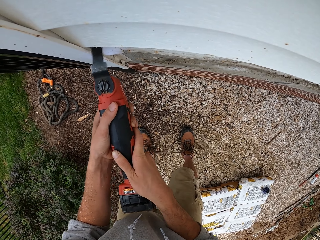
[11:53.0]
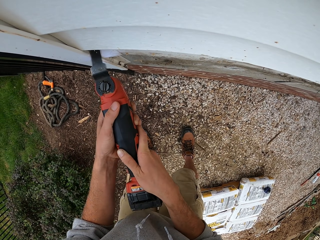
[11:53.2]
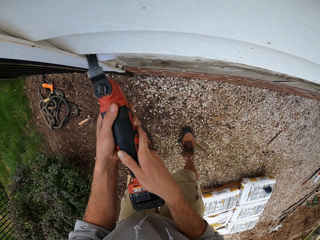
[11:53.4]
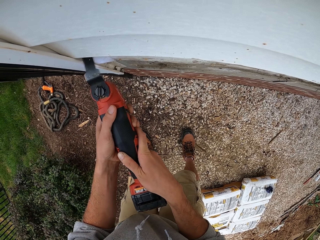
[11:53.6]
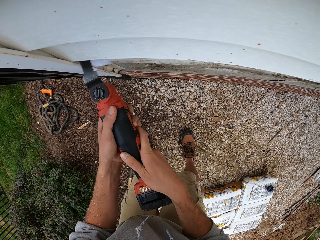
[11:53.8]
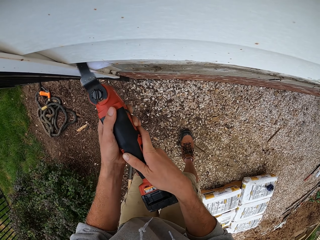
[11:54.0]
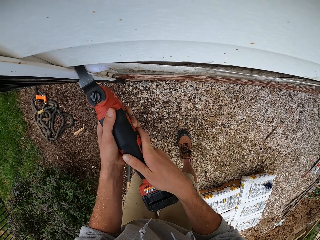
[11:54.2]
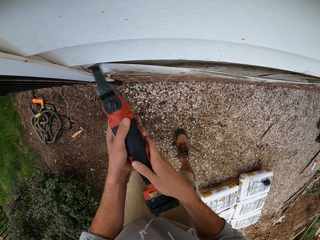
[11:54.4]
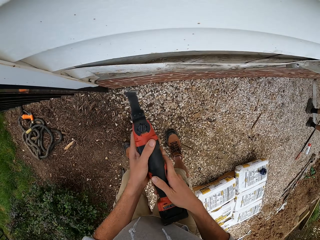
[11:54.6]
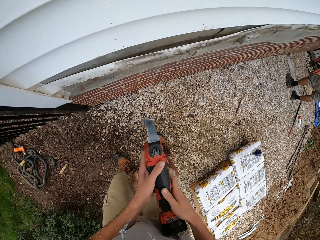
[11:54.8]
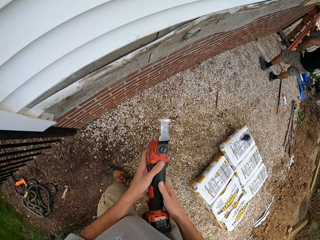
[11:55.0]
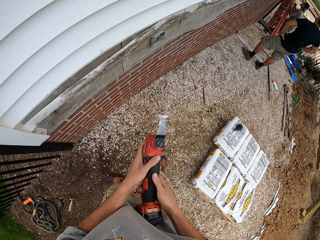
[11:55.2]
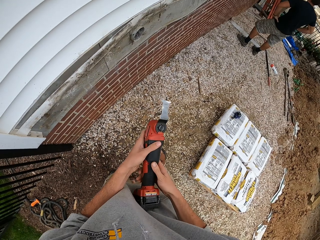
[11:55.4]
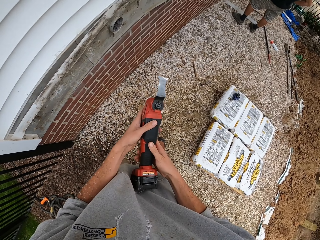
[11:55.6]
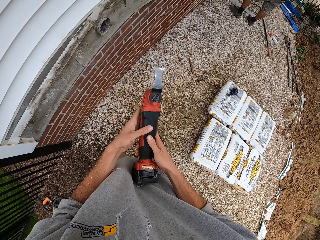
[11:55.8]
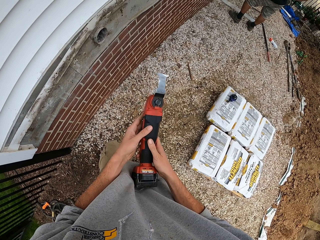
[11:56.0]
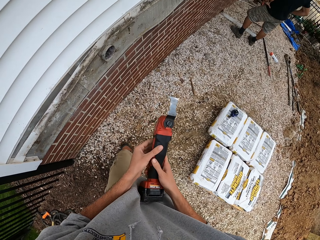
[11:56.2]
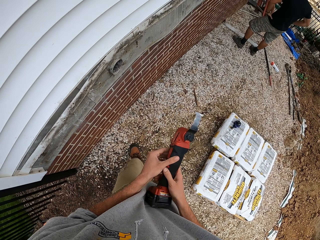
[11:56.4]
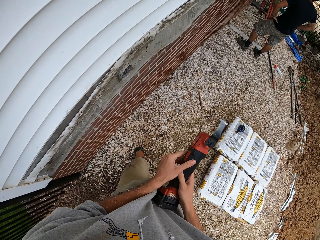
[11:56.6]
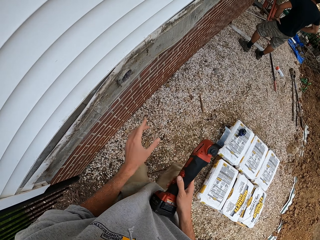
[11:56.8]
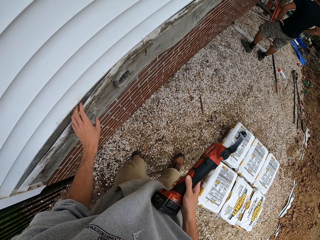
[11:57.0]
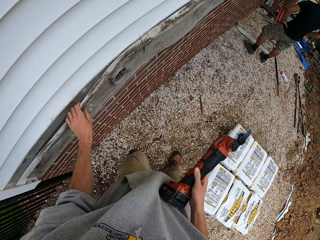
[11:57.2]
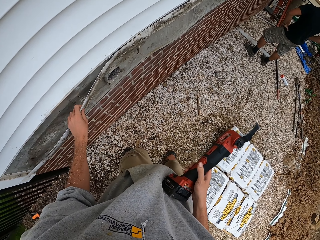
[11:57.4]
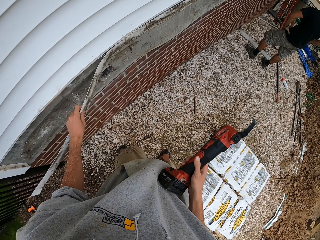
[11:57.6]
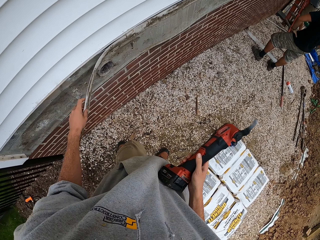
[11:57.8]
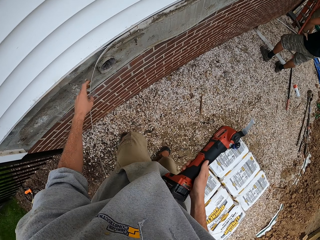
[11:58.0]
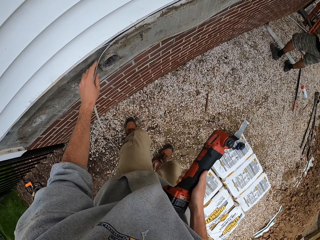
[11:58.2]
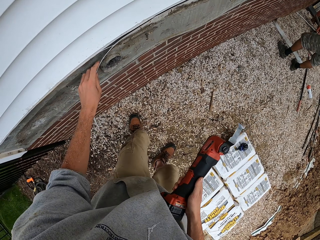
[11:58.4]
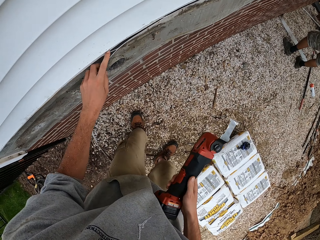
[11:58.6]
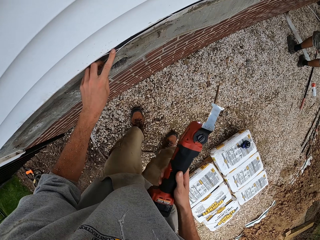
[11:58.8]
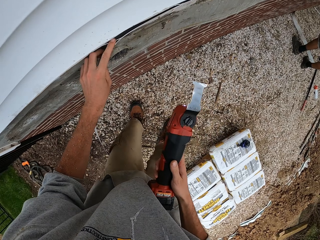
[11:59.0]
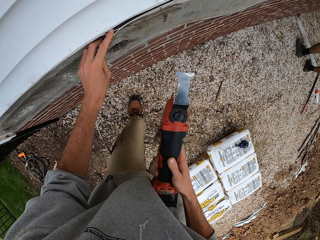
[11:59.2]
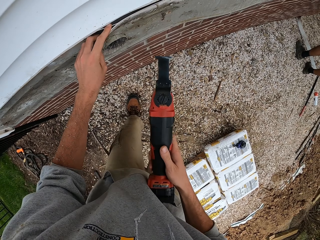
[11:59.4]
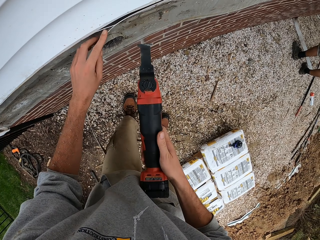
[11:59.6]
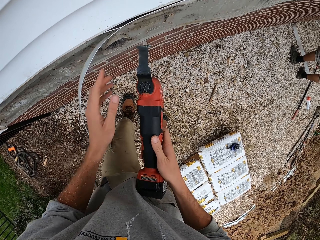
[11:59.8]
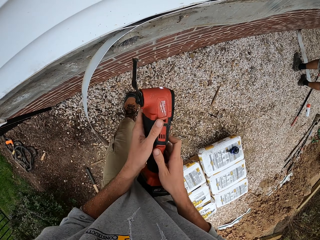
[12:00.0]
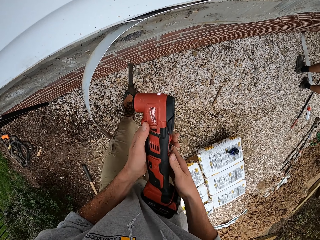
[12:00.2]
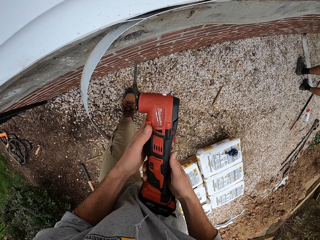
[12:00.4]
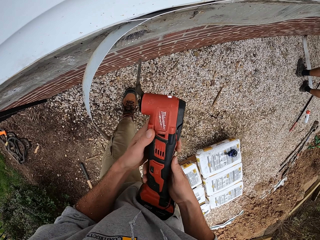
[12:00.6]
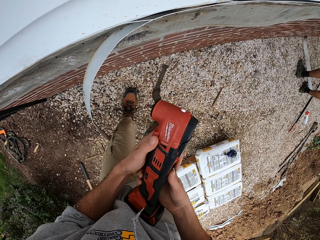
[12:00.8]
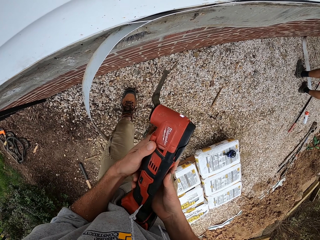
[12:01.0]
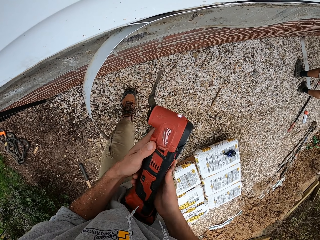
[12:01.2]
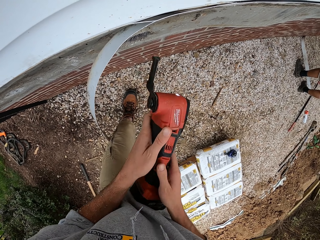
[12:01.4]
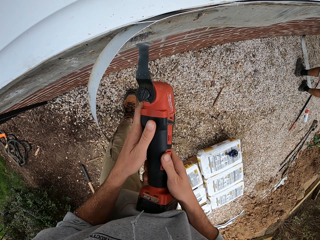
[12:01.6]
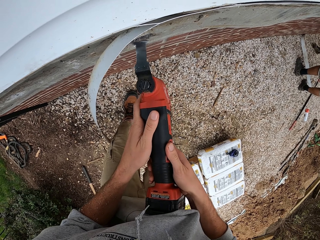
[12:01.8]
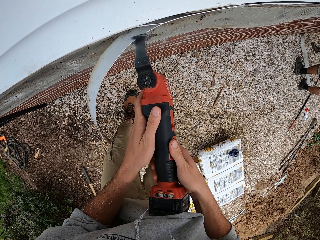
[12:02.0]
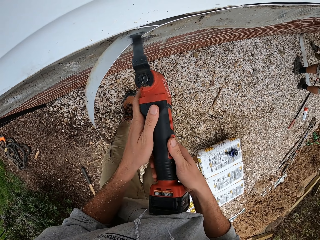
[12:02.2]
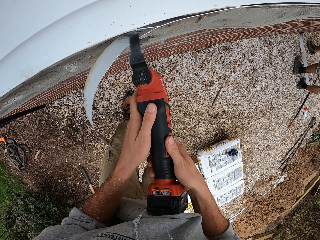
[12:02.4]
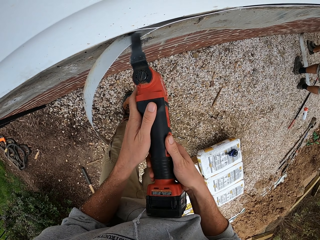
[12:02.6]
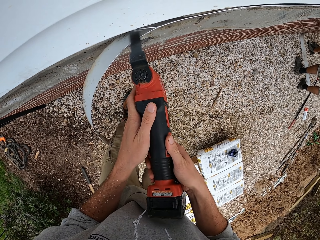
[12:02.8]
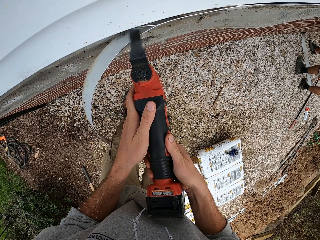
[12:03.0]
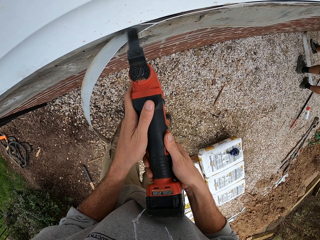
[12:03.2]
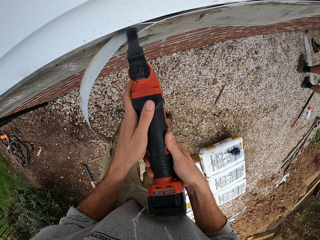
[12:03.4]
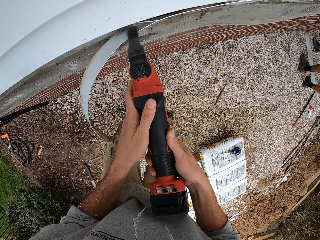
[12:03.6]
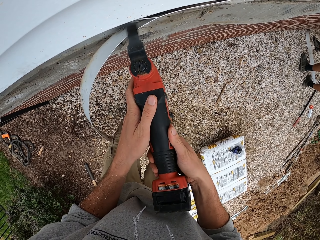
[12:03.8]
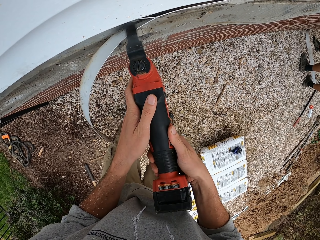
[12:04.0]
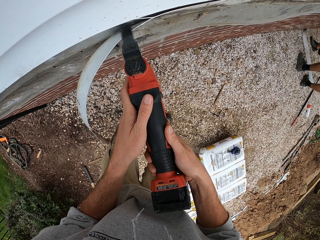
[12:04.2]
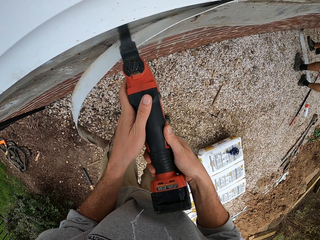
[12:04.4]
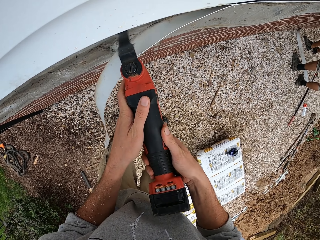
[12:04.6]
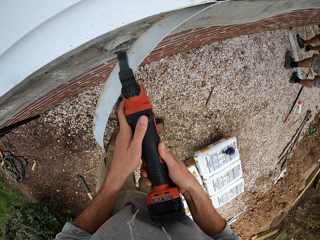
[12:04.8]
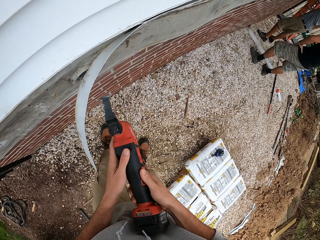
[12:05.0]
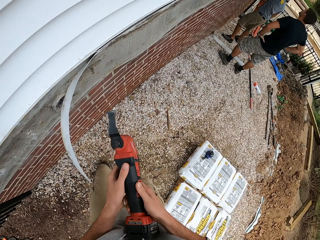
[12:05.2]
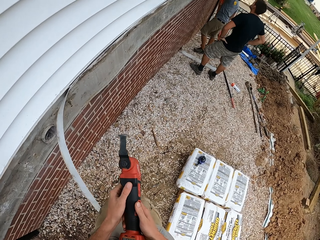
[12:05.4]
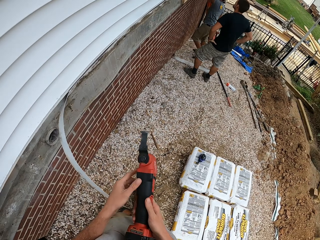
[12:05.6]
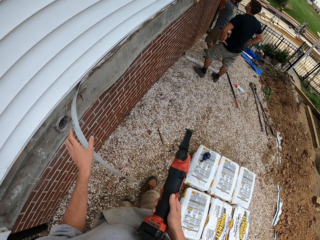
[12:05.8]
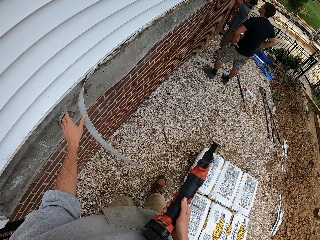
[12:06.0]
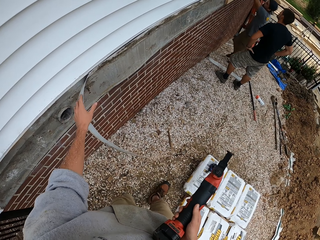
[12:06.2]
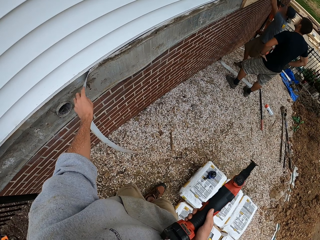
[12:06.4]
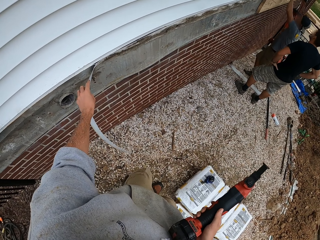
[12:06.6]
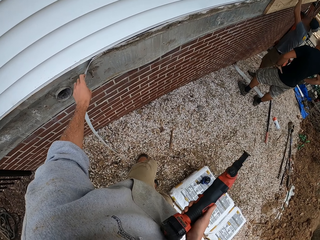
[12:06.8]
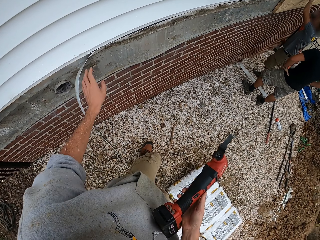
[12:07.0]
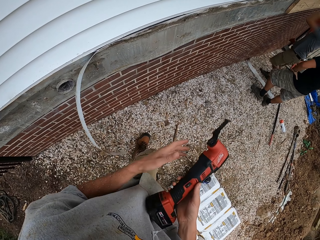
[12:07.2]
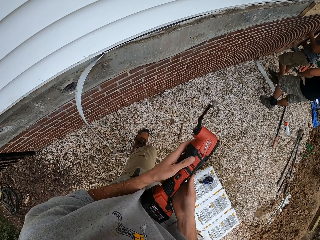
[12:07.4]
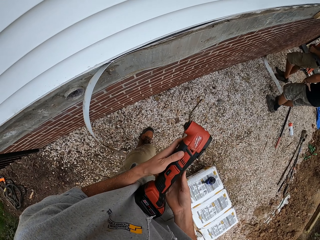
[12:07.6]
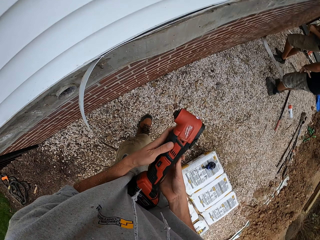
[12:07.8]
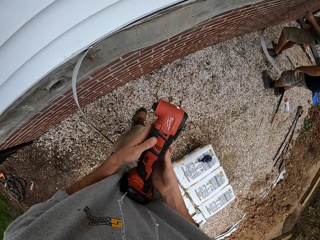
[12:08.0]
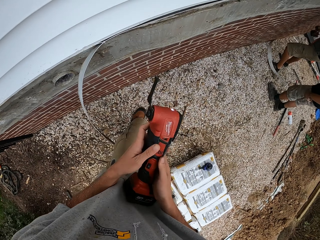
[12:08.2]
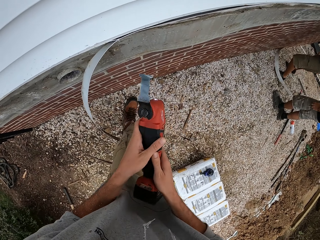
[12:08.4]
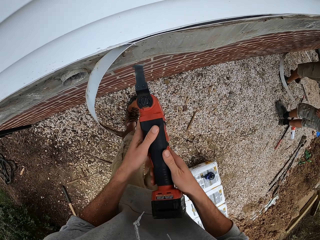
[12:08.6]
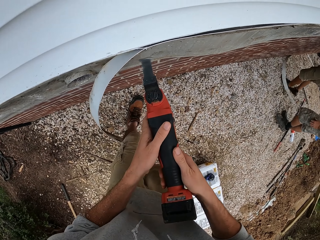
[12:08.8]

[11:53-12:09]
The camera wearer removes the multi cutter from the wall. They move along the wall. They hold the metal from the wall. They are pulling a piece of metal. They hold the multi cutter with both hands. They operate the multi cutter. They cut the metal with the multi cutter. They pull the metal from the wall. They hold the multi cutter with both hands. They are adjusting the driller.

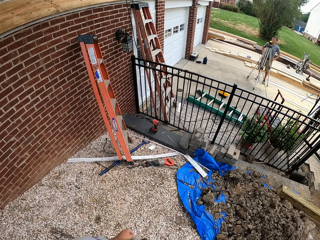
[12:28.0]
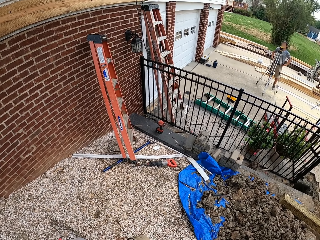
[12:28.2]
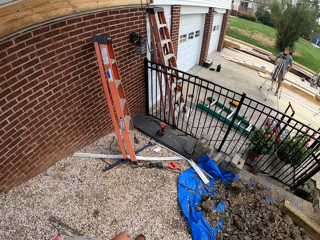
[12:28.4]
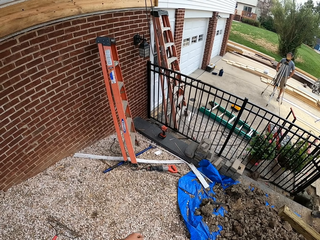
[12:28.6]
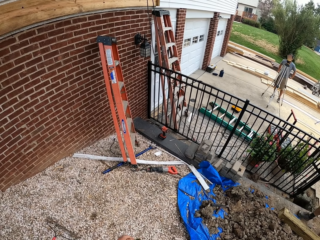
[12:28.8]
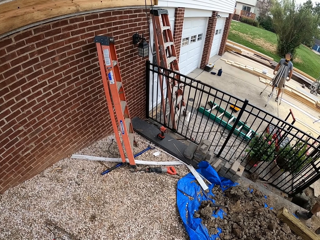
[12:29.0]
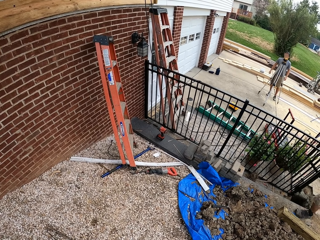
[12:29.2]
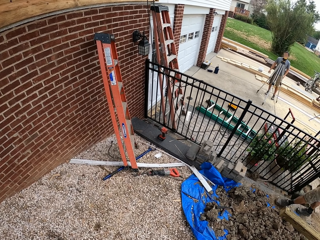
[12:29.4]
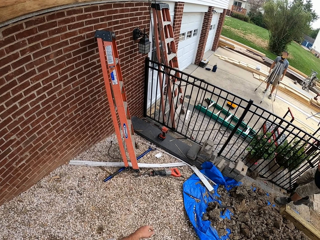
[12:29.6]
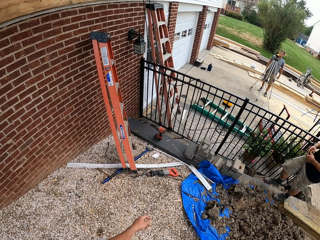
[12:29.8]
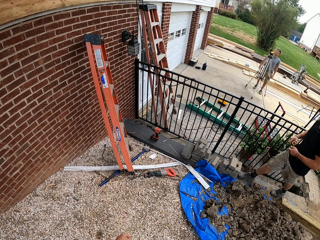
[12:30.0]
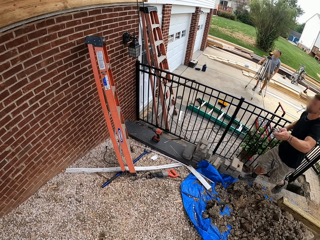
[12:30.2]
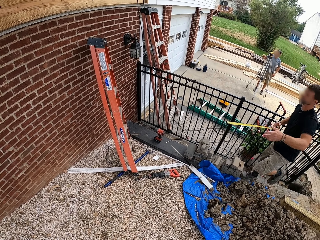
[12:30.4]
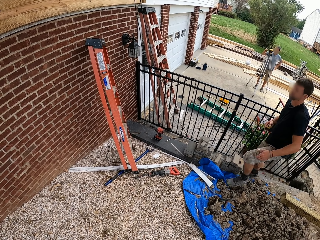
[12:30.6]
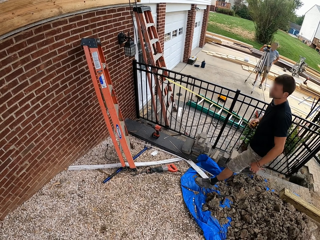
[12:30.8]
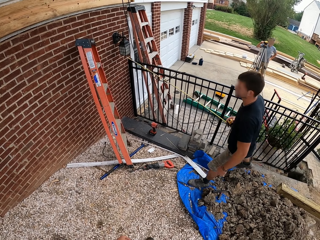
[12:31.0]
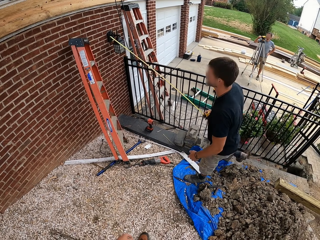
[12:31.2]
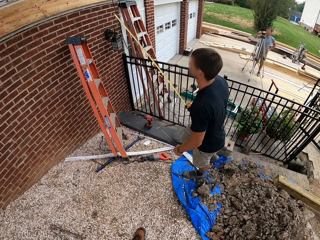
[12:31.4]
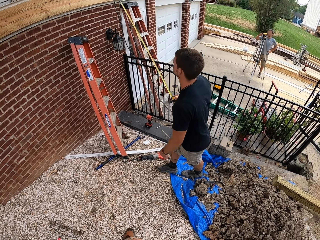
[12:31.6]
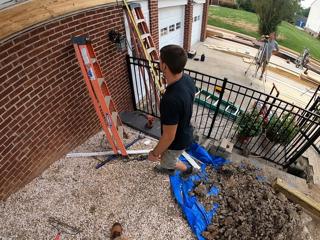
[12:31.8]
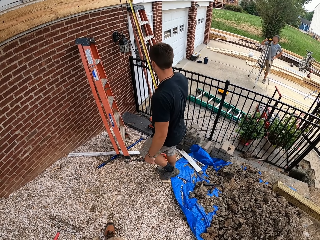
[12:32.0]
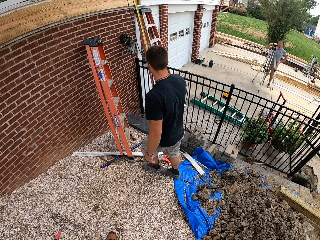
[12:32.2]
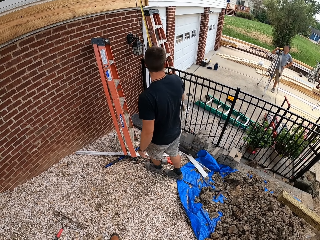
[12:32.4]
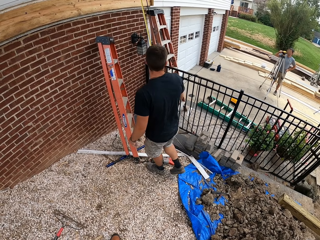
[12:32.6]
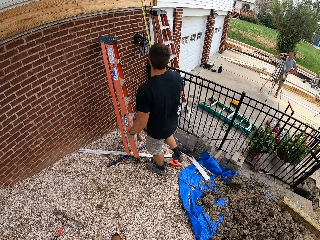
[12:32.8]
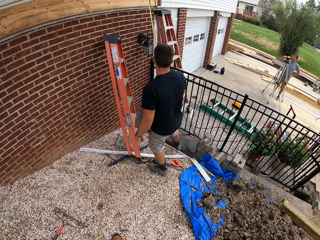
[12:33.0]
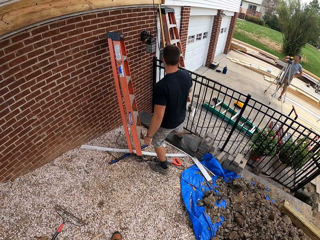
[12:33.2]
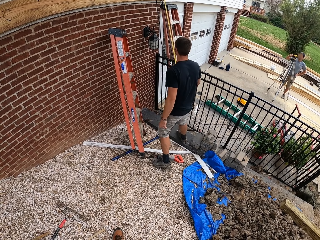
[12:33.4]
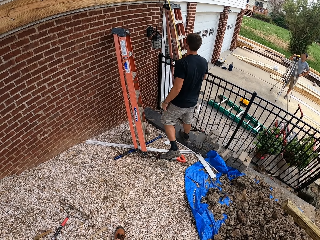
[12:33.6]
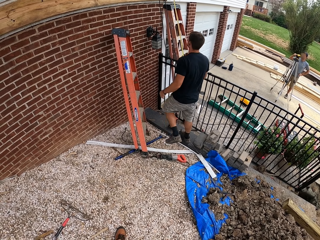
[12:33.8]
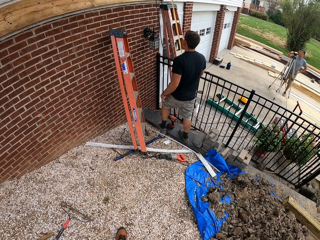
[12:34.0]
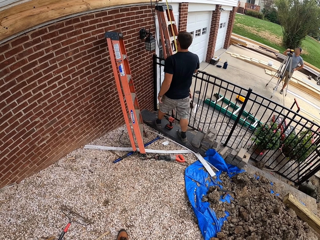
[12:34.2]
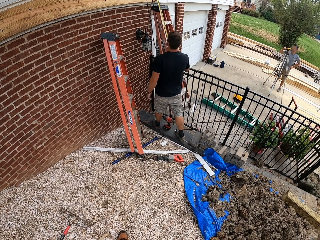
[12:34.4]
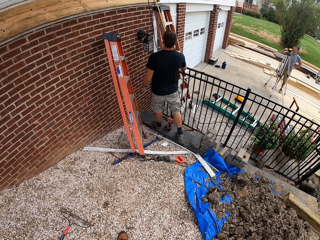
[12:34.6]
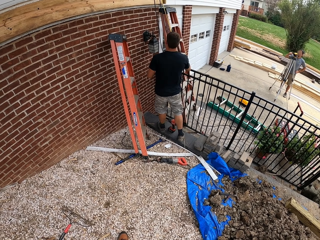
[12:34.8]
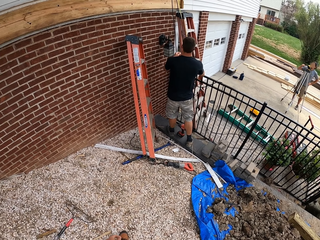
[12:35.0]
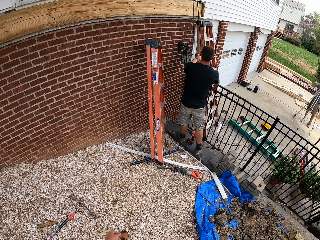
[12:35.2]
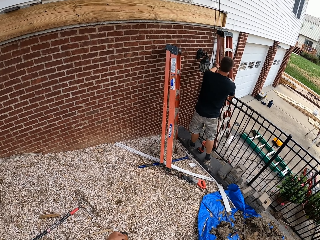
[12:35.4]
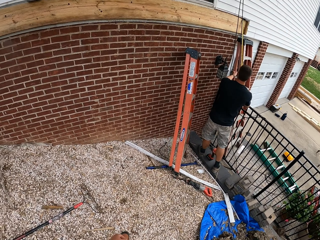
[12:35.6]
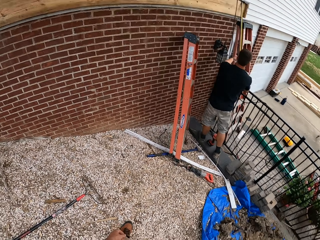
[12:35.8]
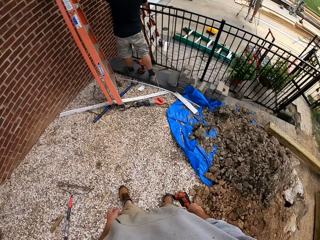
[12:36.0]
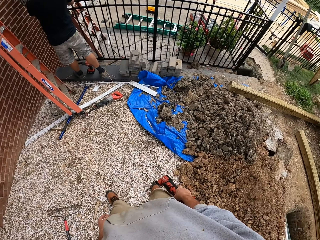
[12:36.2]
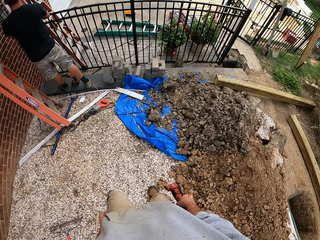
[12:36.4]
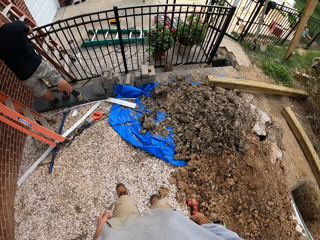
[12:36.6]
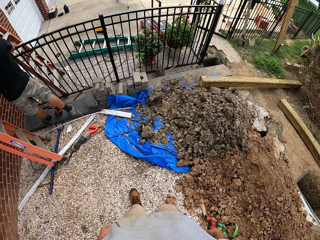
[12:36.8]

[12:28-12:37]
The camera wearer looks around the place. A person is walking towards the wall and is measuring the wall.
